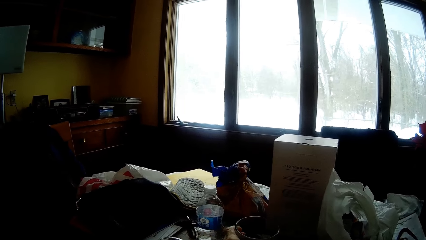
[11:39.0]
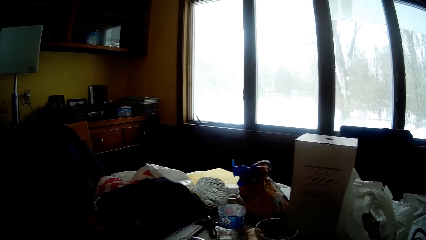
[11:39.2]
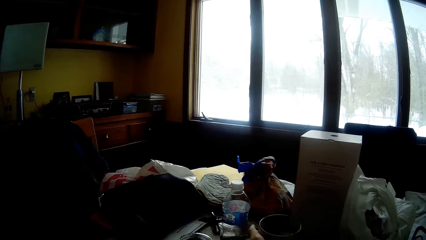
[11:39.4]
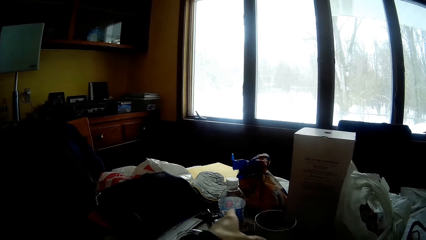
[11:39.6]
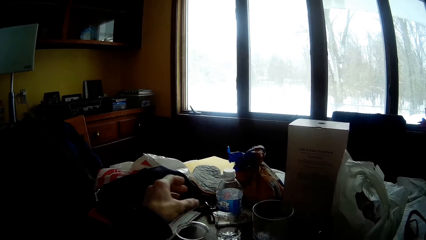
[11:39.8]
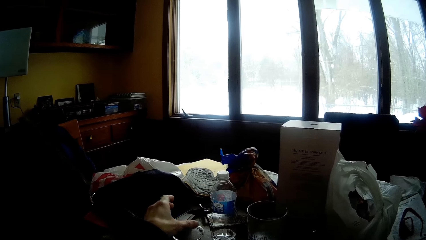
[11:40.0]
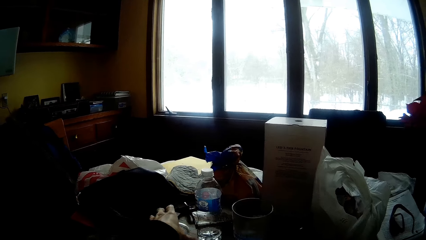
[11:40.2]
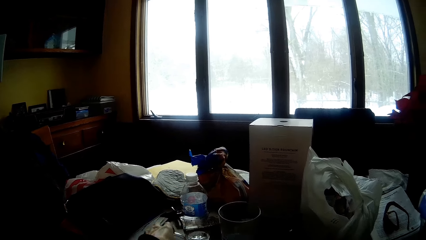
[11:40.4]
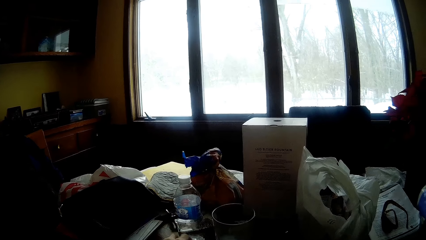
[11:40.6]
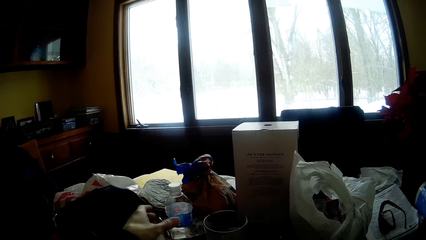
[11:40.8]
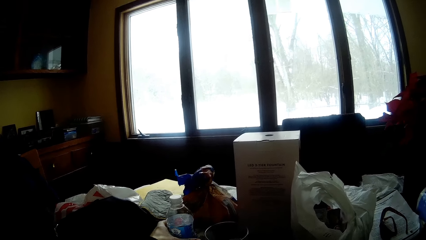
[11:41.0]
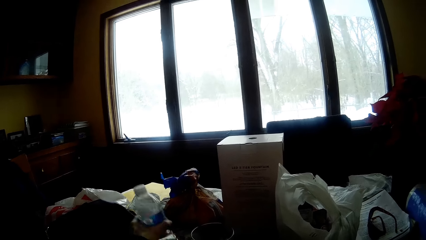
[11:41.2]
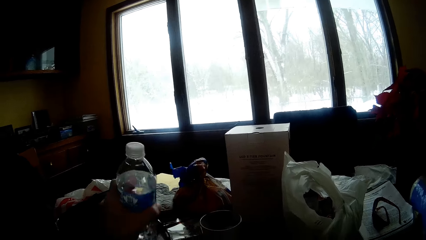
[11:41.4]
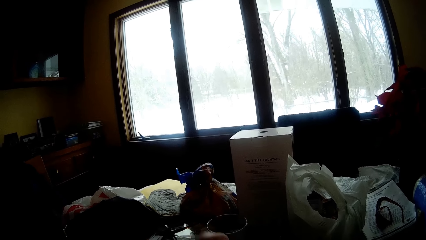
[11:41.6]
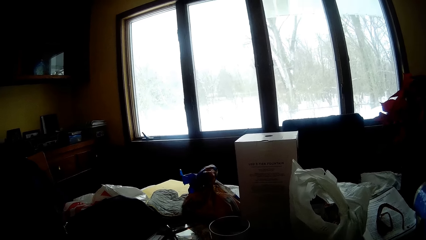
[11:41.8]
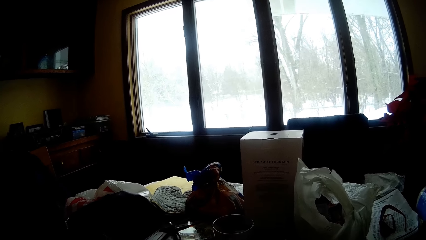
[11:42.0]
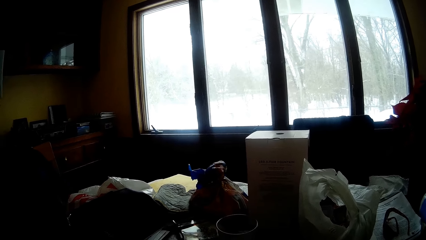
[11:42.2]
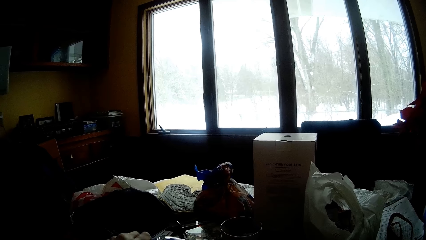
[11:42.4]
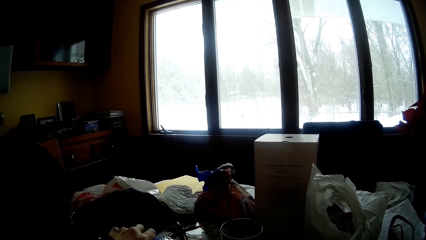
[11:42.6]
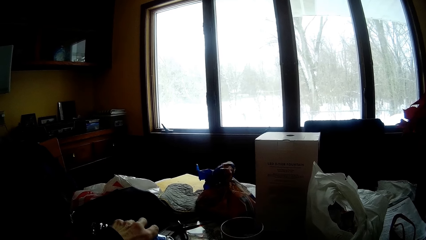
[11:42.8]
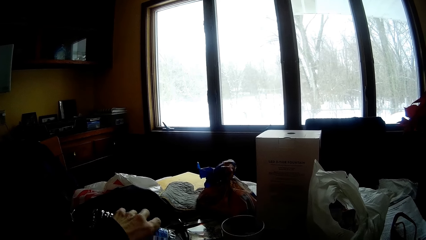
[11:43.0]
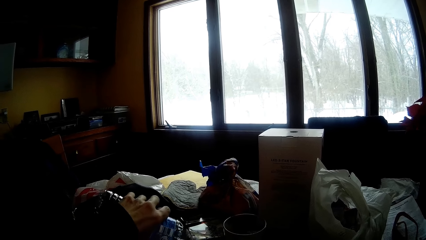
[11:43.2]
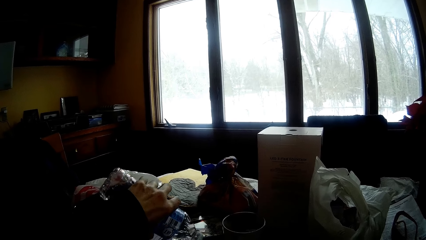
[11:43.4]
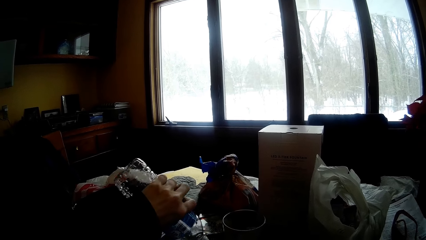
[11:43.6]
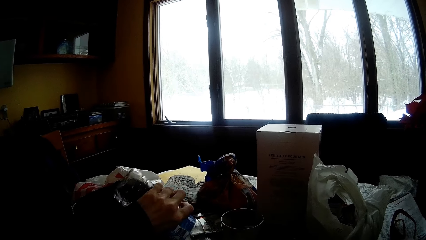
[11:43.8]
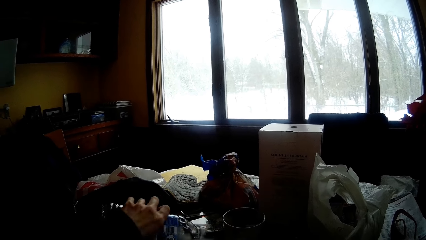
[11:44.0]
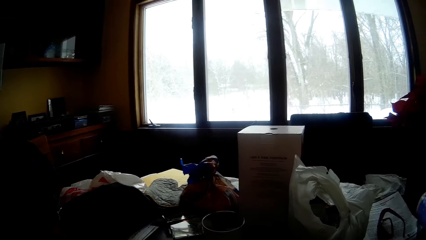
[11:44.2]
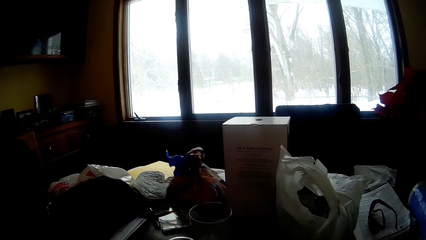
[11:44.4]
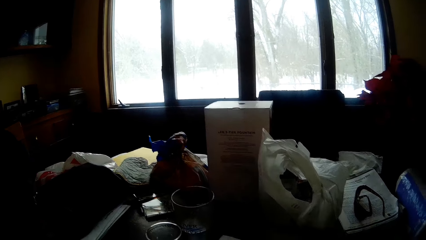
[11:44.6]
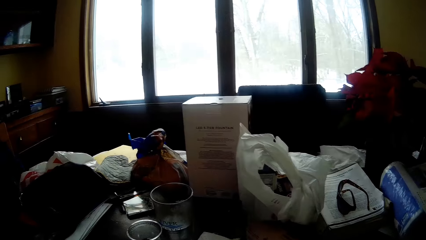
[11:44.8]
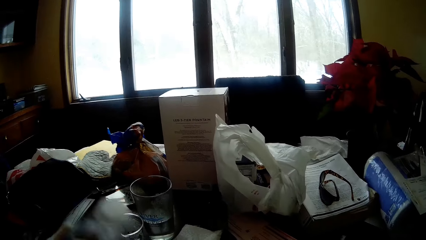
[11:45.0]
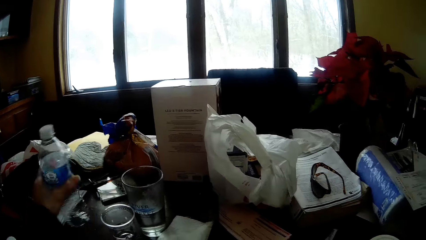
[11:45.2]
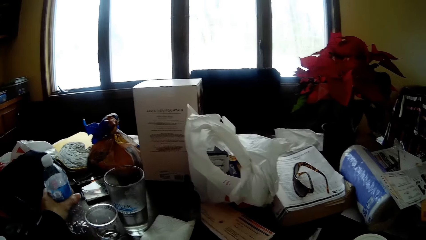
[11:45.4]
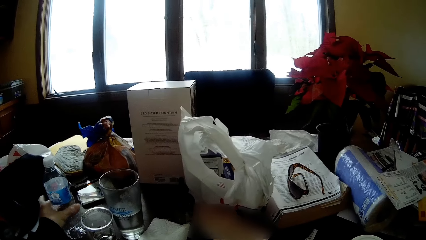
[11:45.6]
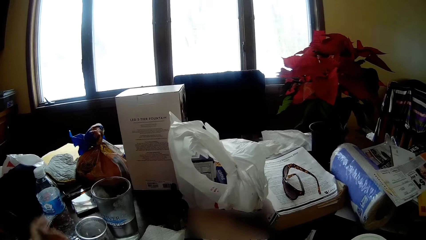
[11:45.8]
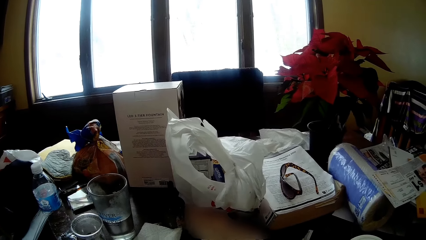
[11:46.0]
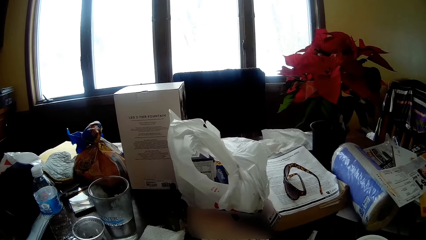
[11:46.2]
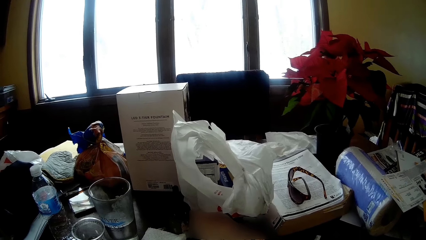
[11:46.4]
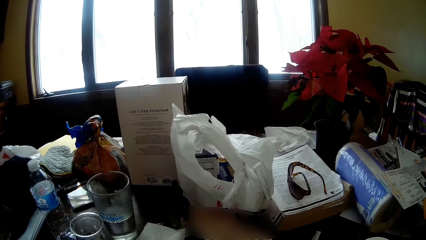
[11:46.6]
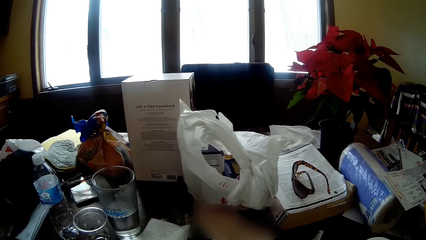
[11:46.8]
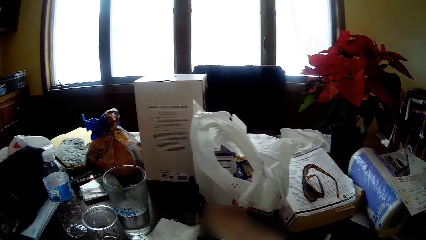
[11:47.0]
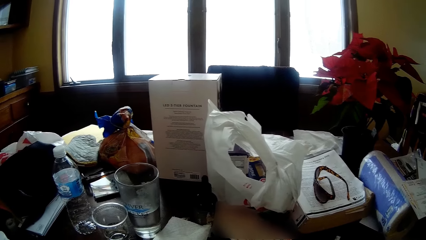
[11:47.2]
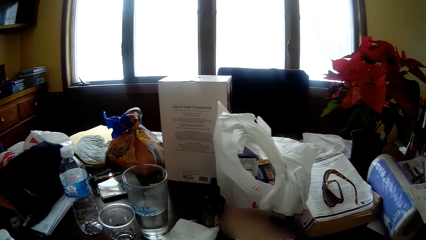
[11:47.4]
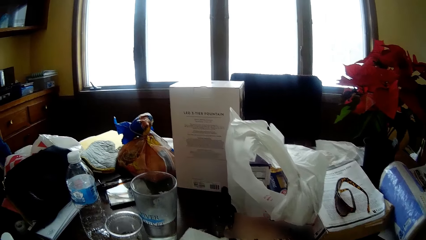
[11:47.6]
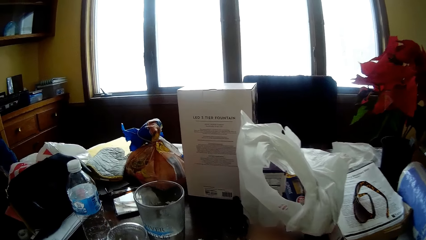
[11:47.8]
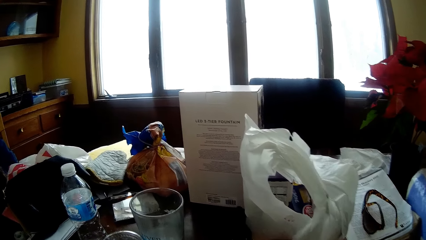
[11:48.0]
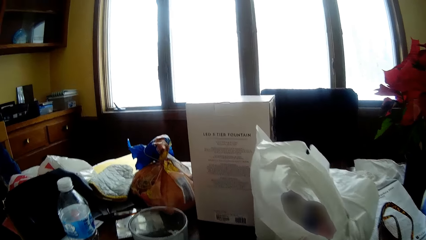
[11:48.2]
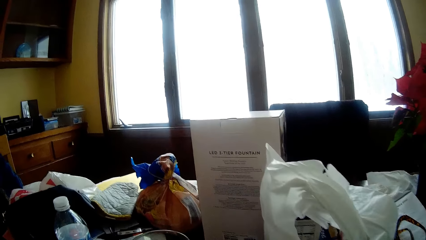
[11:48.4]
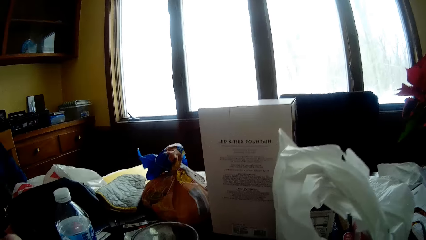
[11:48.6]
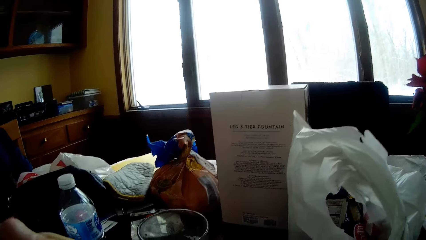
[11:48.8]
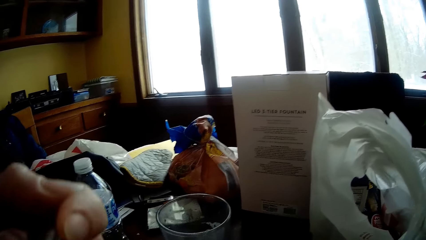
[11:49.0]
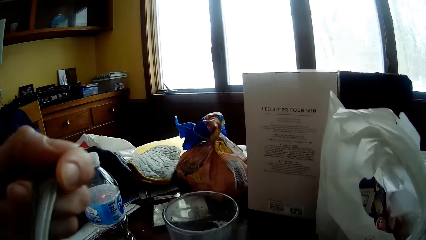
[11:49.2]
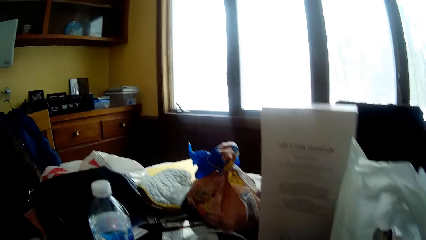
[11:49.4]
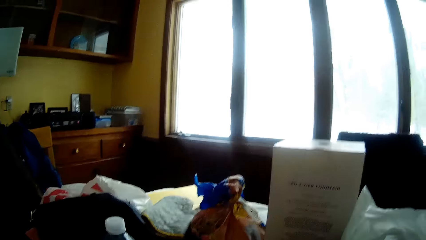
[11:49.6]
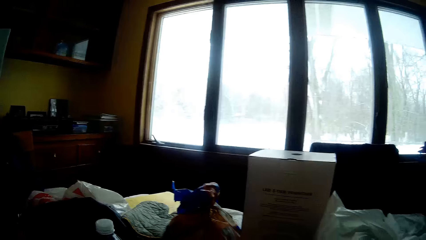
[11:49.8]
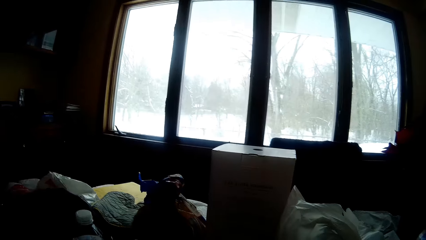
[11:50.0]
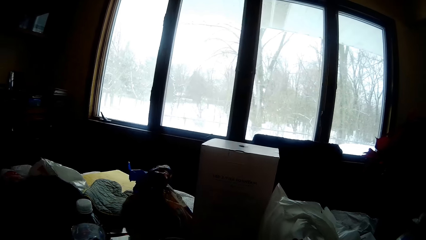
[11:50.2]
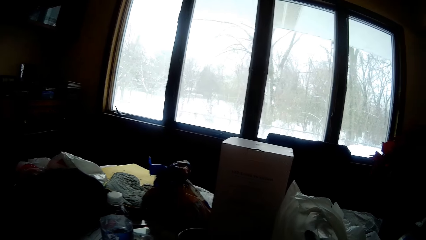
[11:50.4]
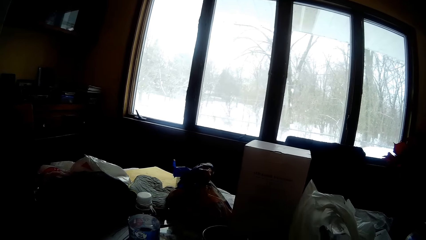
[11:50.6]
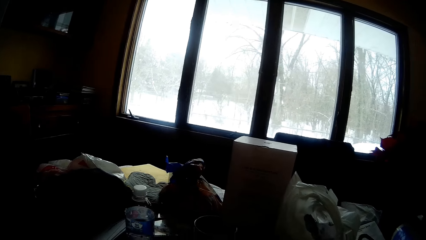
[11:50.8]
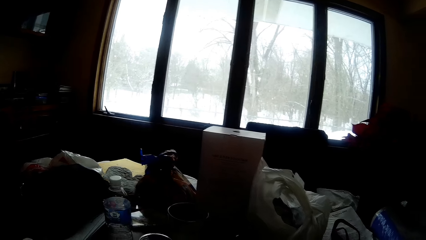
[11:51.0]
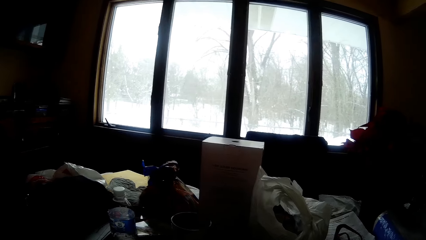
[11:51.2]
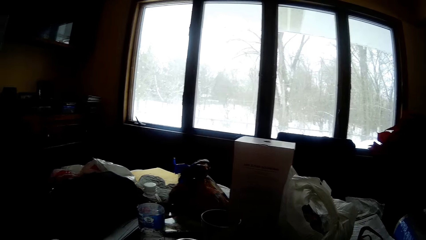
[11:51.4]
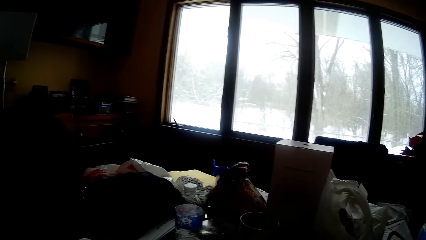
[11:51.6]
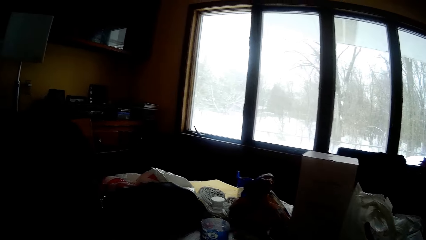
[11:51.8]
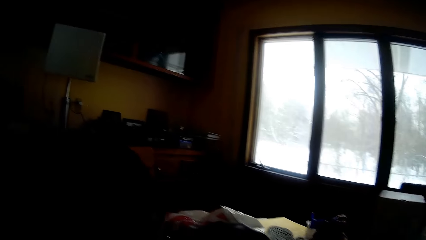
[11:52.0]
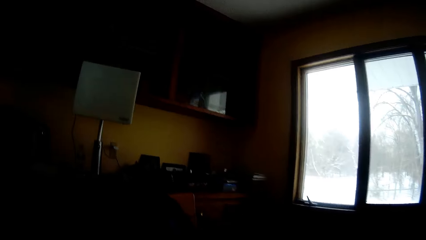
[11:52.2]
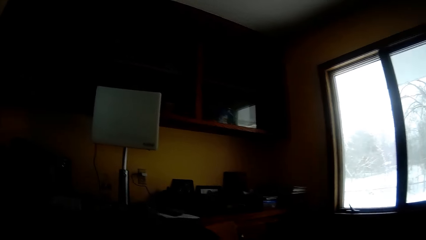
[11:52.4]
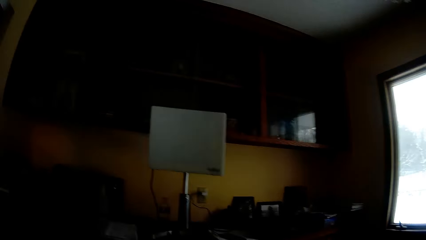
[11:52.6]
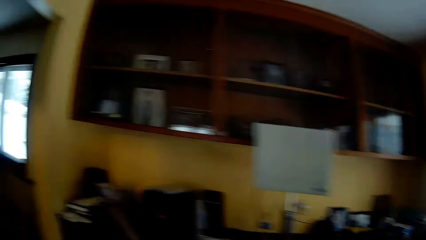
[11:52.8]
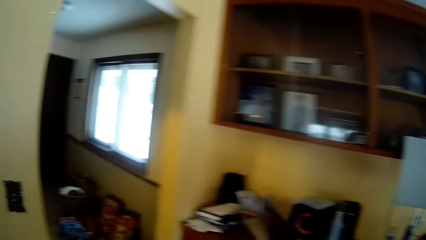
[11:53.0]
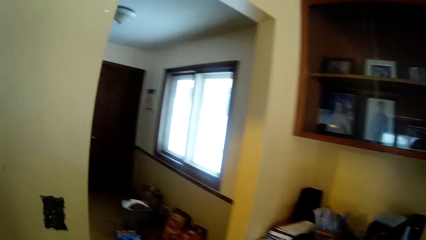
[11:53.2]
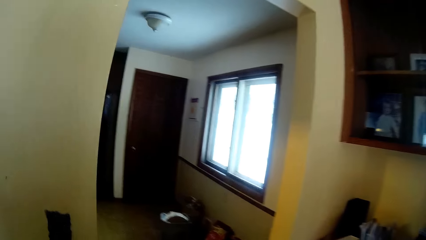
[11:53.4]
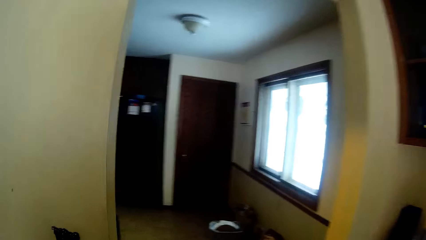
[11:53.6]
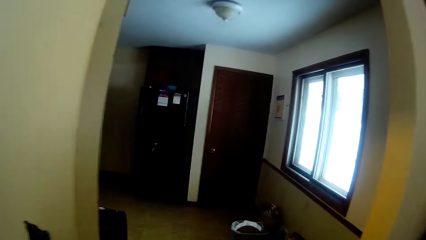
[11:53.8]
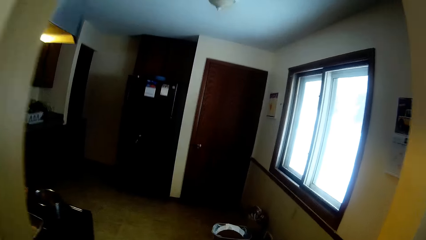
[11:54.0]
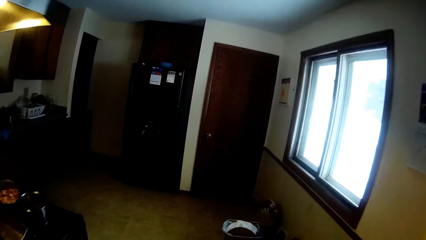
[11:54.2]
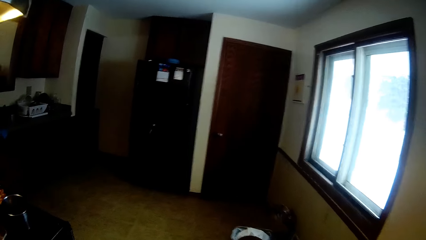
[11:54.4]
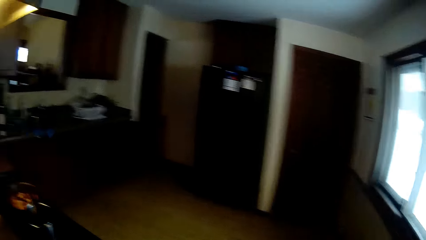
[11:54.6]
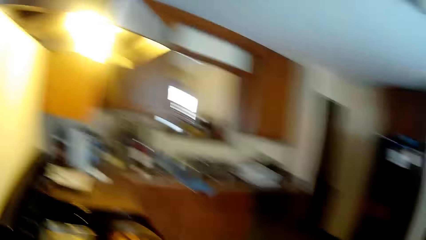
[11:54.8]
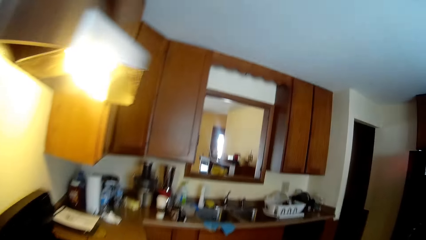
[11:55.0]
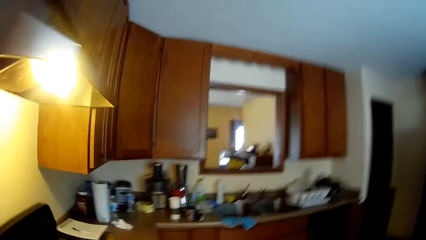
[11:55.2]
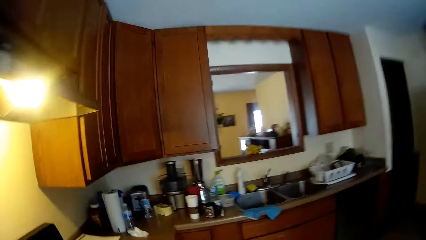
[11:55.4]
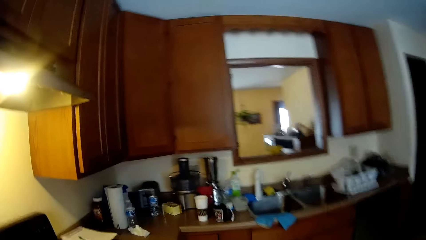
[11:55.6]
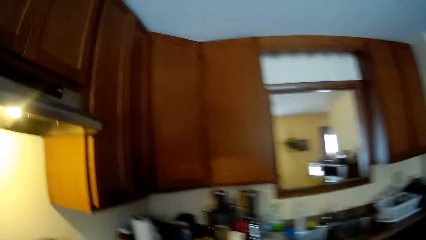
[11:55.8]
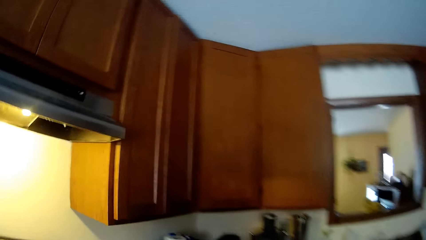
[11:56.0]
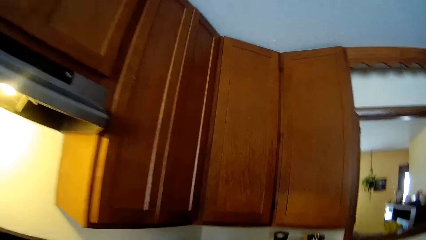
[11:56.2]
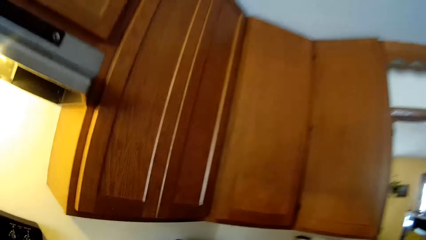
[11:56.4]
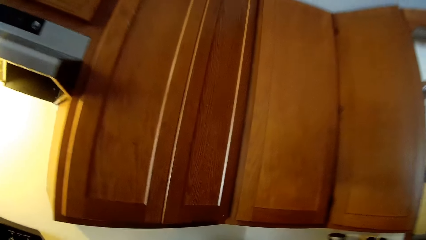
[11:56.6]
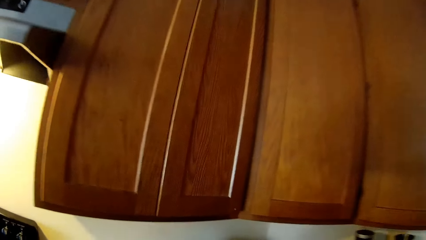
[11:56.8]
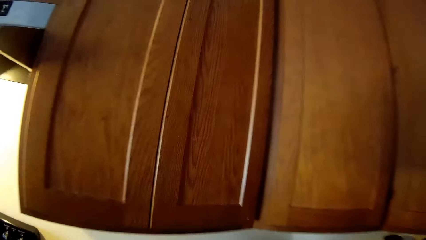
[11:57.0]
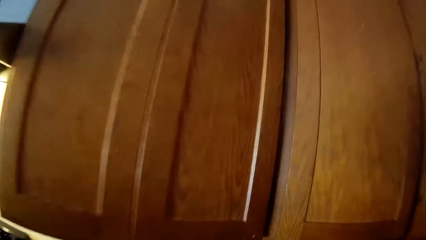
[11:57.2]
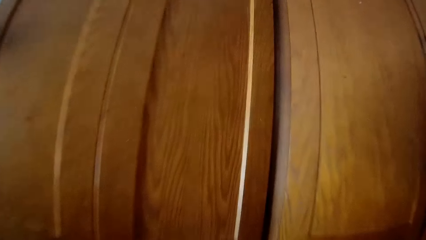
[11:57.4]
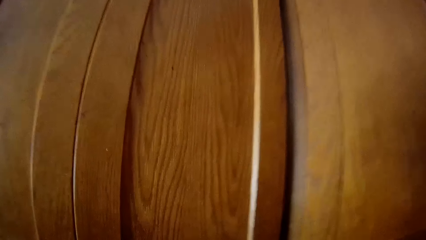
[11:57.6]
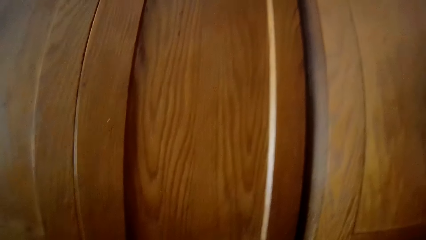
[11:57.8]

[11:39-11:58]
The camera wearer moves a plastic cup on the dining table with her left hand. She picks up a bottle of water from the dining table with her left hand. She pours water into the plastic cup on the dining table with the bottle of water in her left hand. She places the bottle of water on the dining table with her left hand. She eats with the spoon in her left hand. She stands up from the chair. She walks out of the dining room into the kitchen through the corridor.
